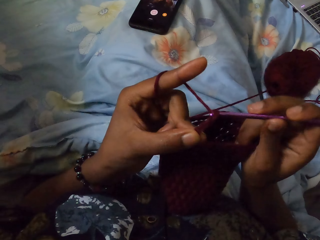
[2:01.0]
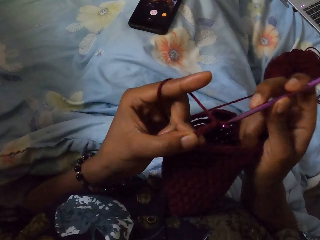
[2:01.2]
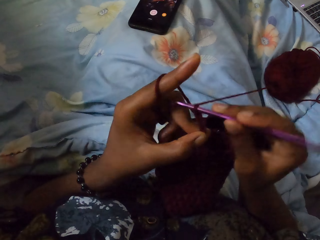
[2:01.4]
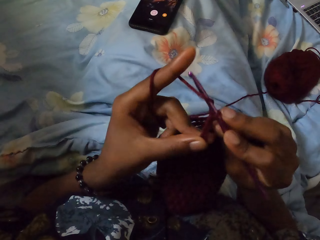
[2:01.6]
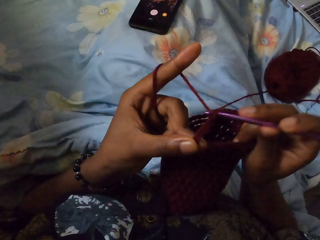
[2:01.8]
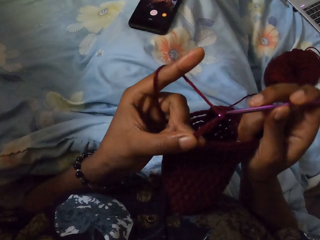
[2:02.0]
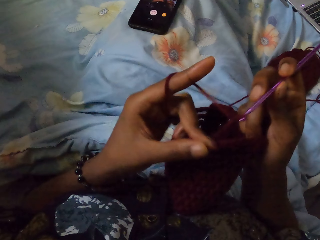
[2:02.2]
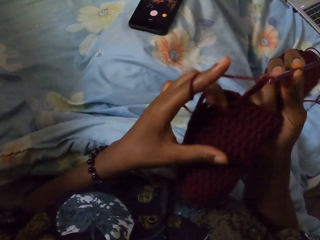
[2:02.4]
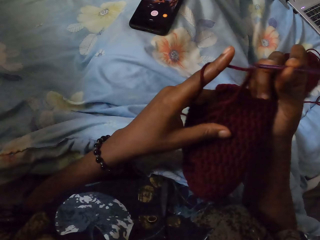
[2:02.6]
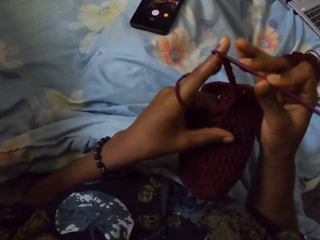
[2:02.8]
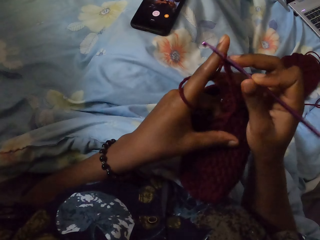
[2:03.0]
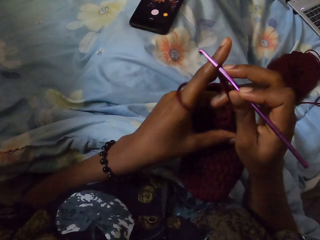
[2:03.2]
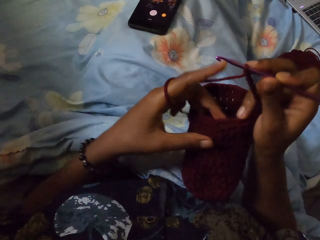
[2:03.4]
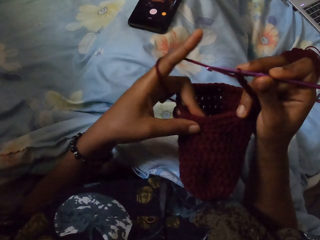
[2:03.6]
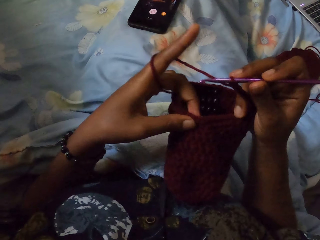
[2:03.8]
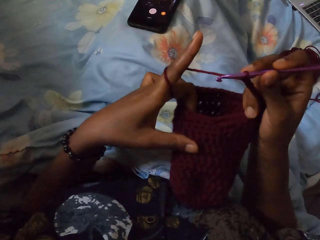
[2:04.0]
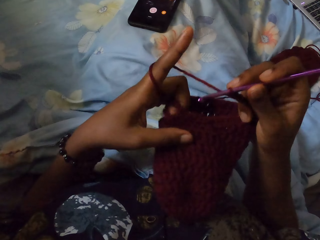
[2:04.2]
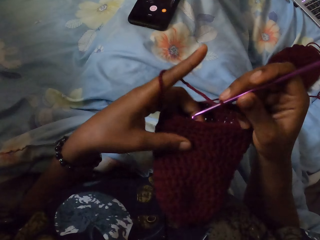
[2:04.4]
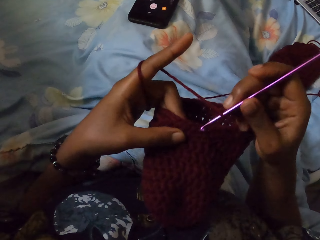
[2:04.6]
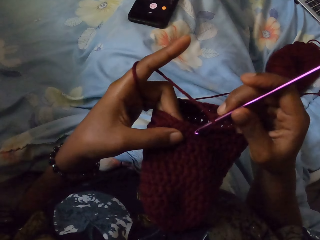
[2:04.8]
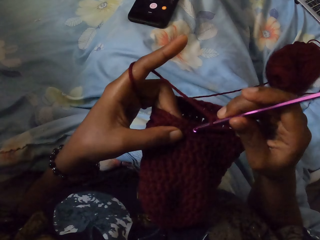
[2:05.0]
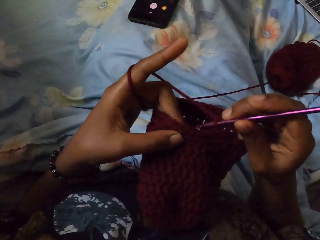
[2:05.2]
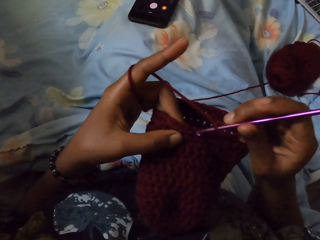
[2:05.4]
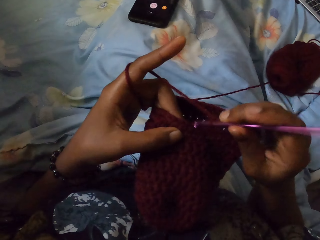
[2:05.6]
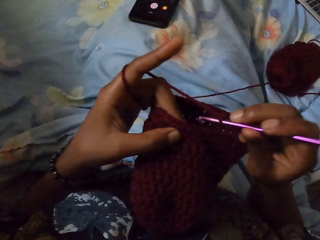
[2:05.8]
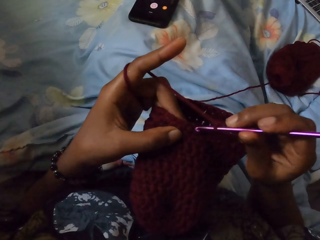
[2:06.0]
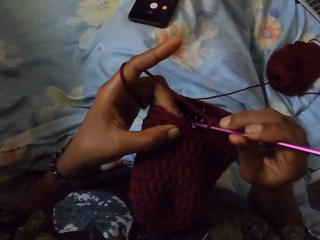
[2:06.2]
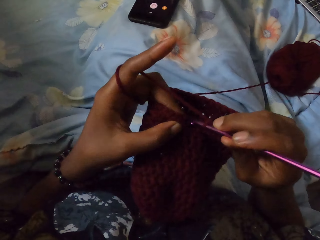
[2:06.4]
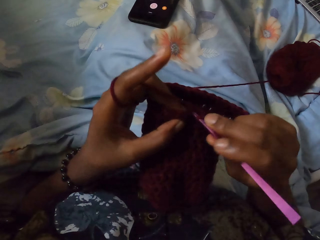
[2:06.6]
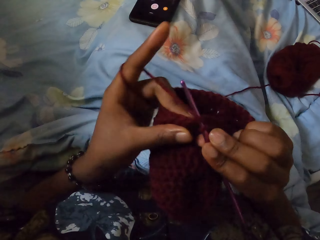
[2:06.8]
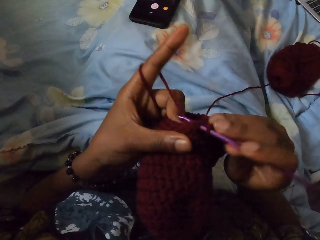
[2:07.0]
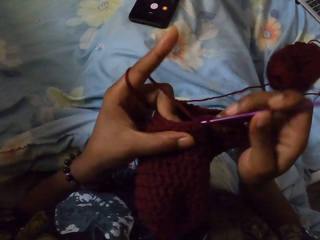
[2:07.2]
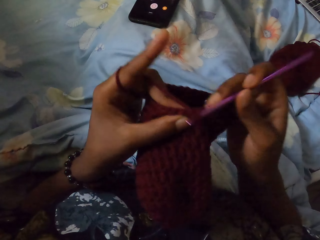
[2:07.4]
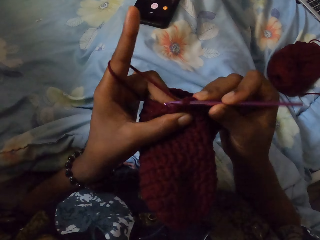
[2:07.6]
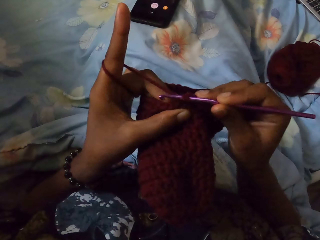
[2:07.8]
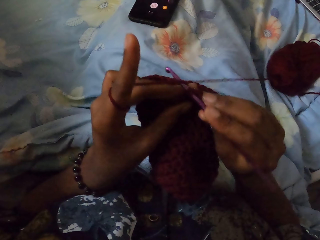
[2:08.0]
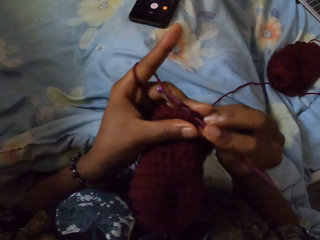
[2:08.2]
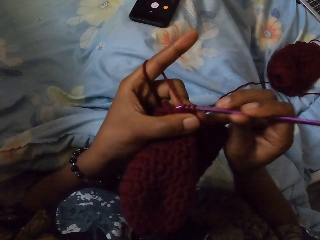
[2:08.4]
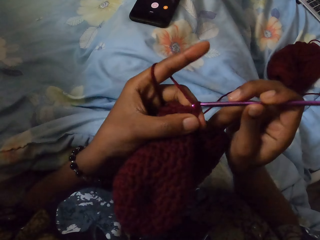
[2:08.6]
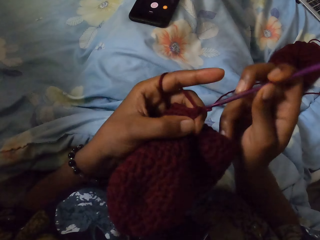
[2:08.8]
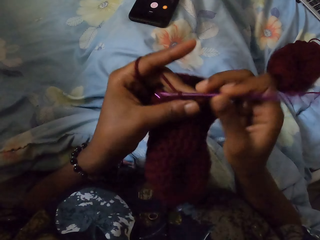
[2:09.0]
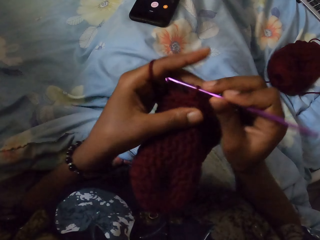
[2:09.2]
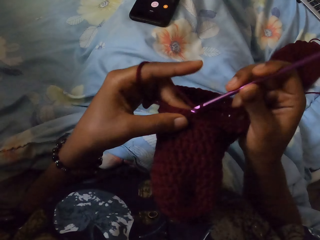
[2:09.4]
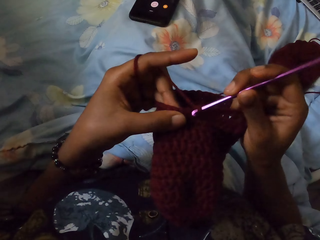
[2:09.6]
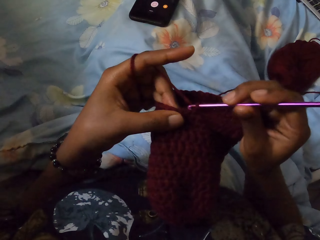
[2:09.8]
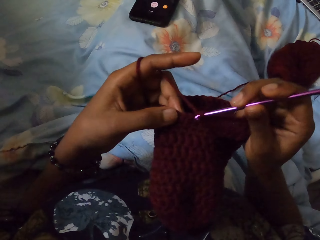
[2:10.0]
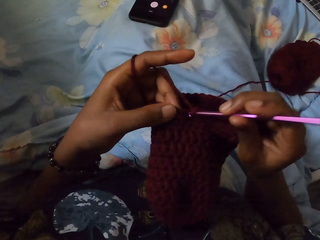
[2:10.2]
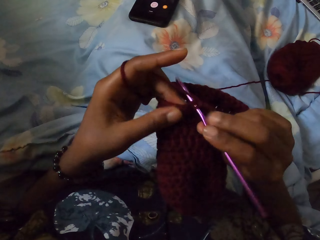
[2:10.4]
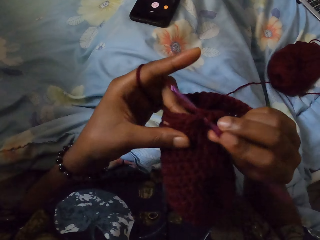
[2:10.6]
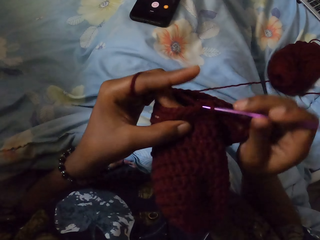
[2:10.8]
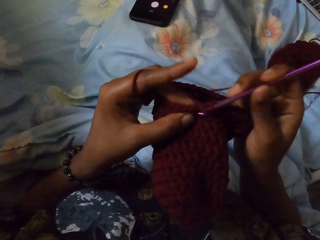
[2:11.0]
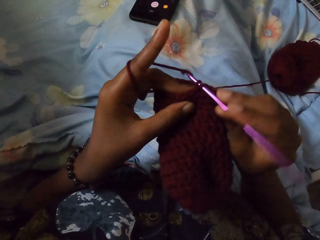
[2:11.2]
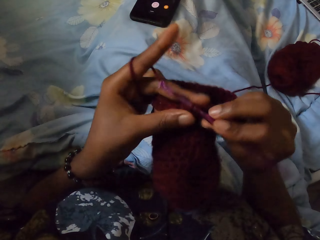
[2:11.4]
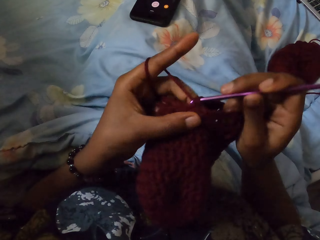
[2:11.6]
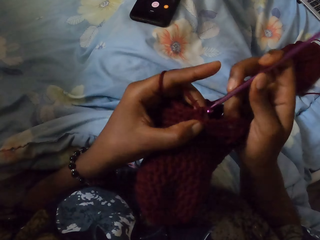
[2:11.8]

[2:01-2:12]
The camera wearer adjusts the yarn with both hands. They crochet the yarn with the knitting hook with both hands.

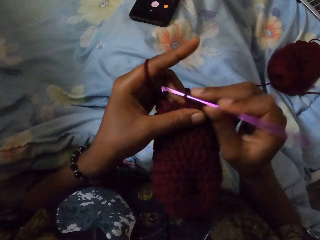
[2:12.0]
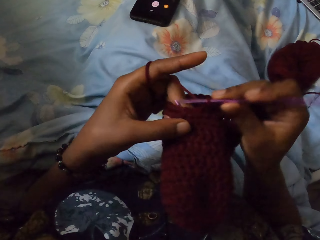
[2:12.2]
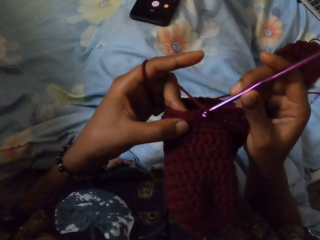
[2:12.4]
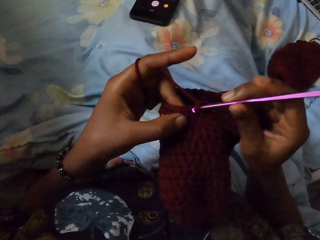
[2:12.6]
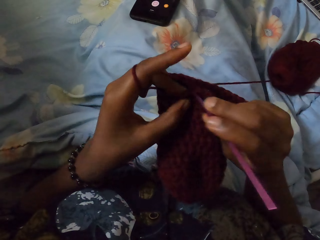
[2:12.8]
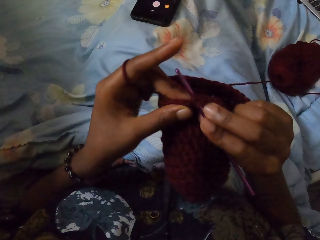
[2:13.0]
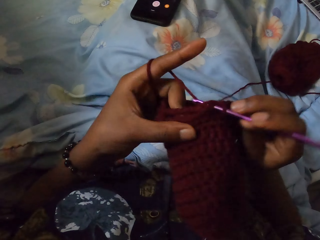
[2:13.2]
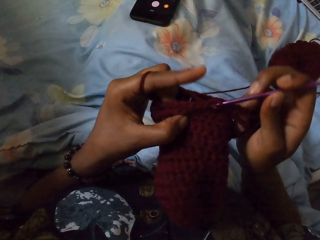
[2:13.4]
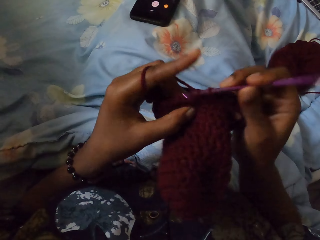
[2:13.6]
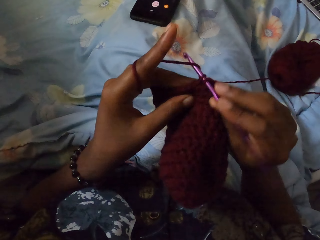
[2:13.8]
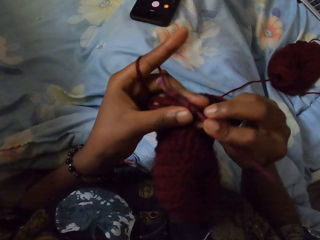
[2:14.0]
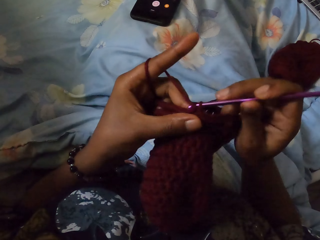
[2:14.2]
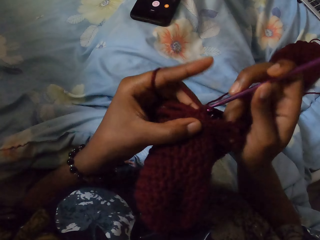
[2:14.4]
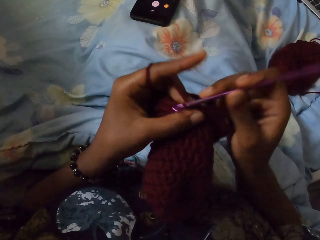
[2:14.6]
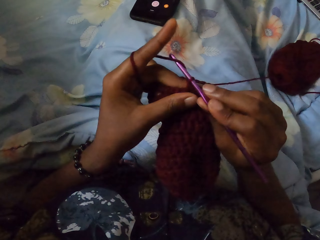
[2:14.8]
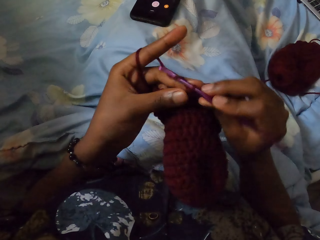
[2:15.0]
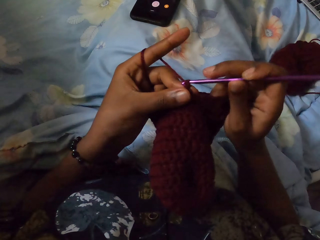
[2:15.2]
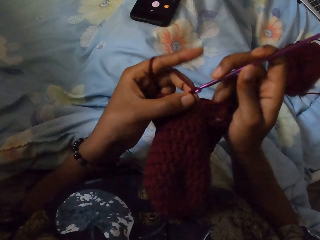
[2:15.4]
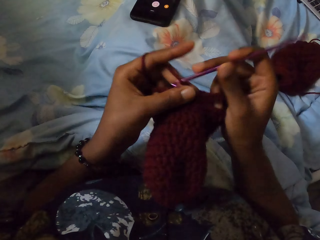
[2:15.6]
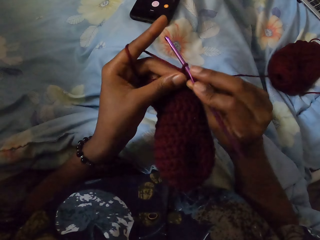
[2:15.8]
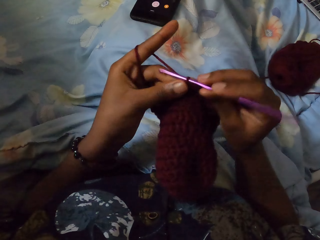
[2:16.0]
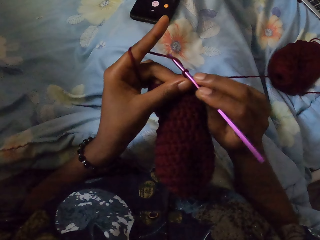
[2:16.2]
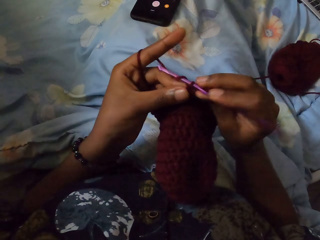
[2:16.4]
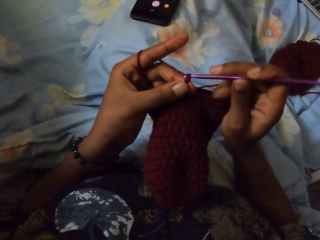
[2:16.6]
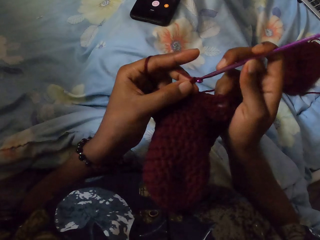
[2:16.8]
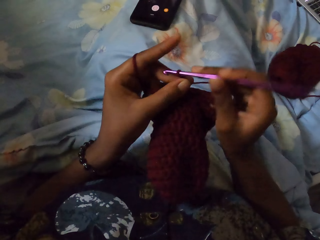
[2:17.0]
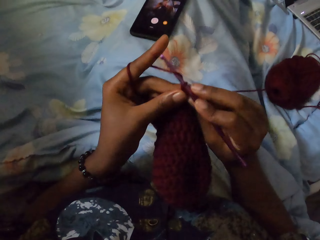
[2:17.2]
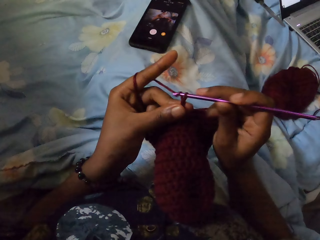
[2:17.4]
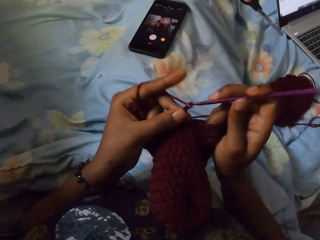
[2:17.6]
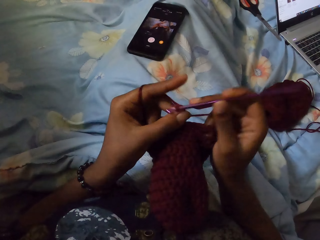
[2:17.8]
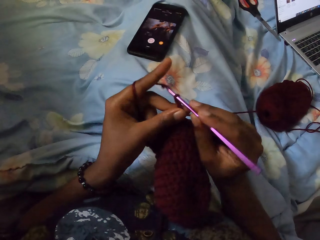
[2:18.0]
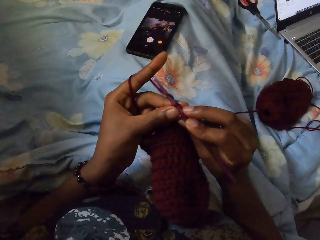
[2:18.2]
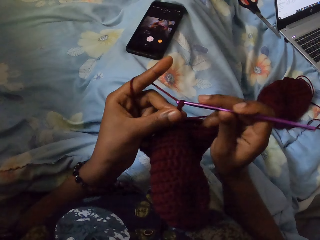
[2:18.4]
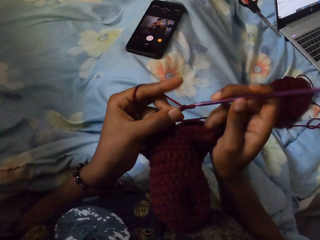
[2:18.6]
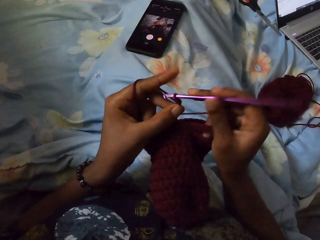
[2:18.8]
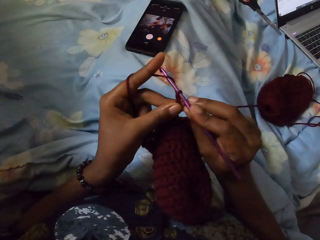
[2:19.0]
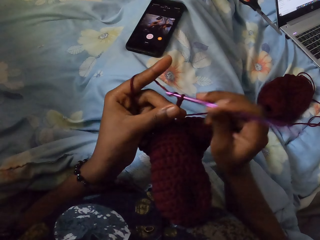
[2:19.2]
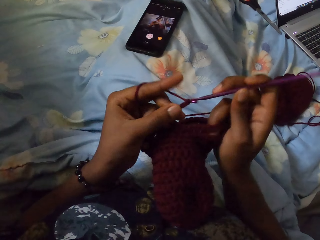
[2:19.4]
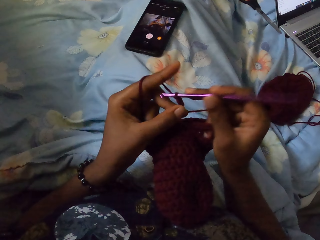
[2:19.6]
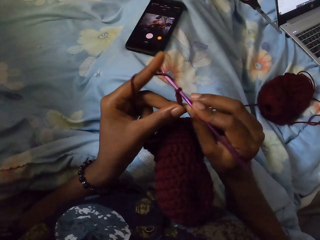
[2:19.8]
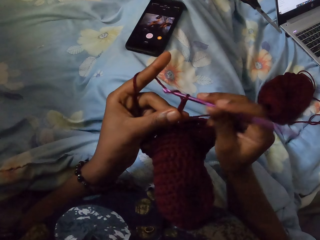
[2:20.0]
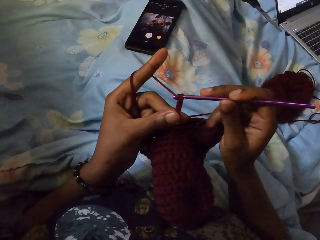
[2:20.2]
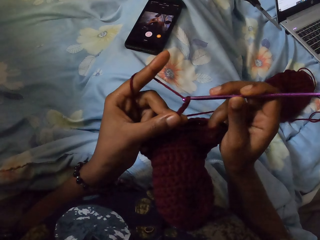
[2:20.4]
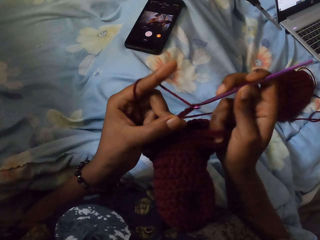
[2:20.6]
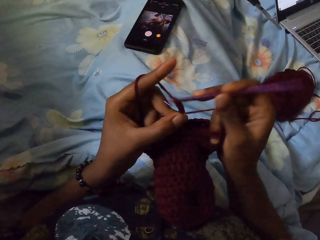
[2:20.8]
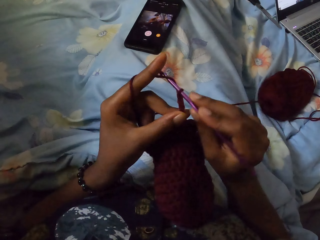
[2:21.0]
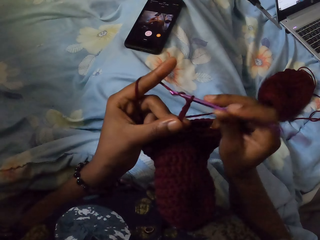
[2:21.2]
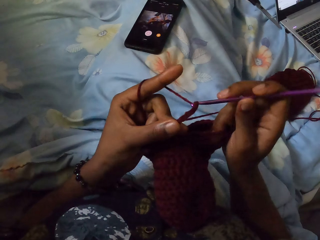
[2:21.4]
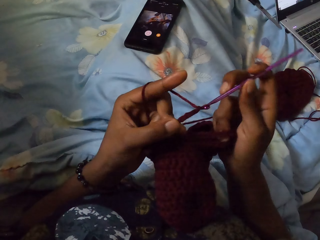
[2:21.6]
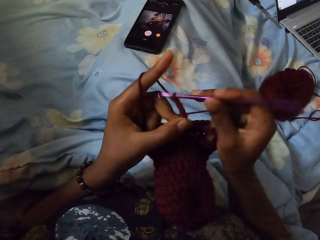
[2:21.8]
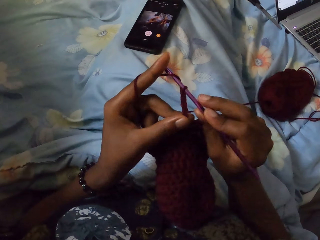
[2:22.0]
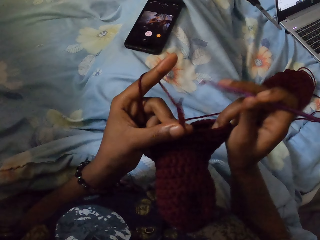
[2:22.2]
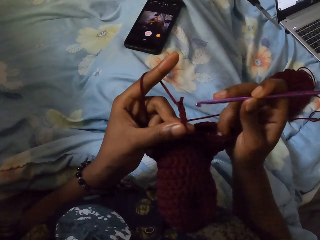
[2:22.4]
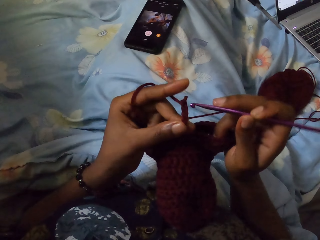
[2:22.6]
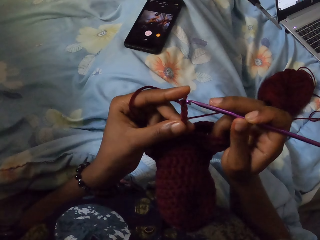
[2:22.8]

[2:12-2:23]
The camera wearer crochets the yarn with the knitting hook with her right hand.
